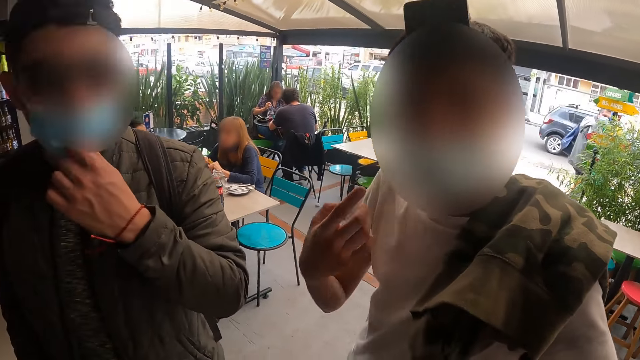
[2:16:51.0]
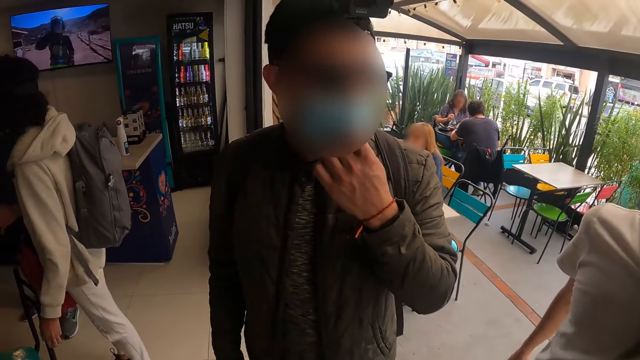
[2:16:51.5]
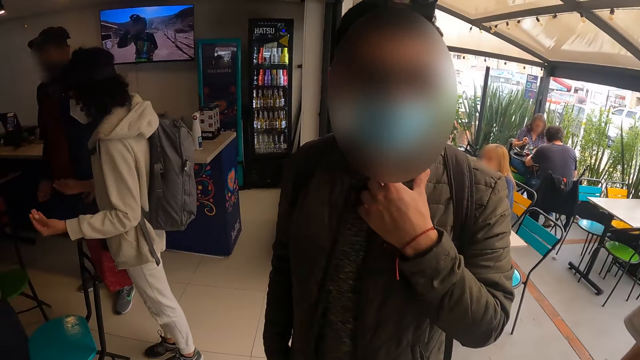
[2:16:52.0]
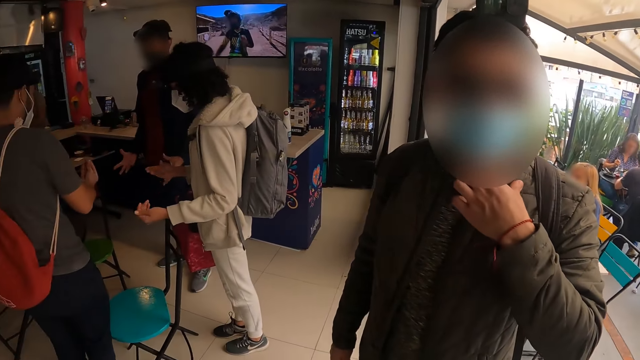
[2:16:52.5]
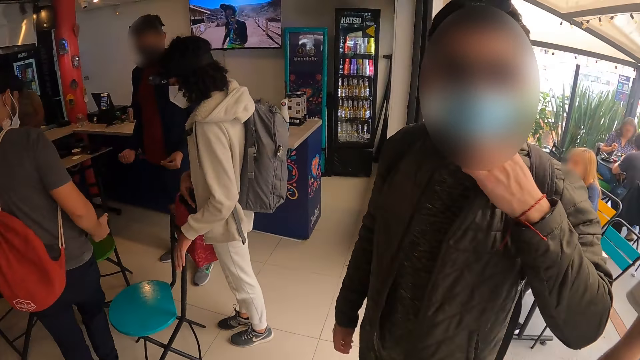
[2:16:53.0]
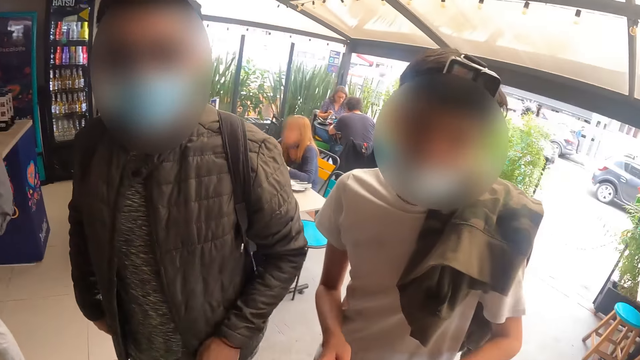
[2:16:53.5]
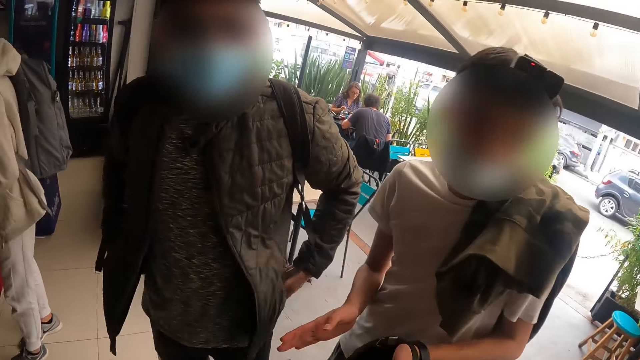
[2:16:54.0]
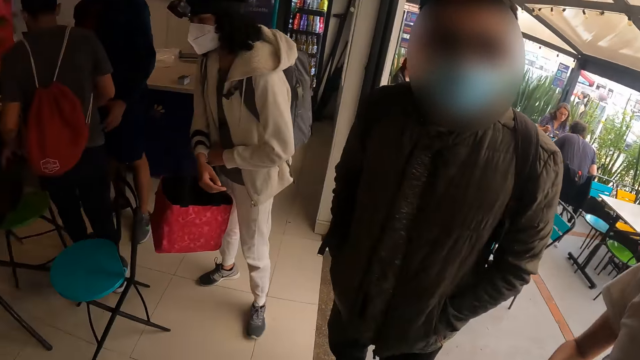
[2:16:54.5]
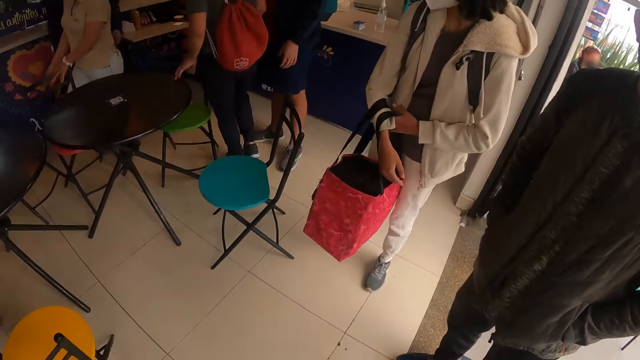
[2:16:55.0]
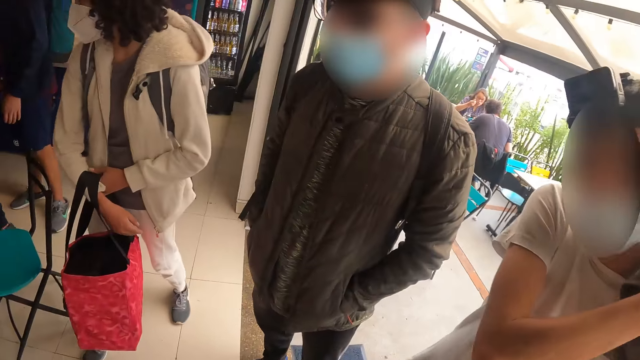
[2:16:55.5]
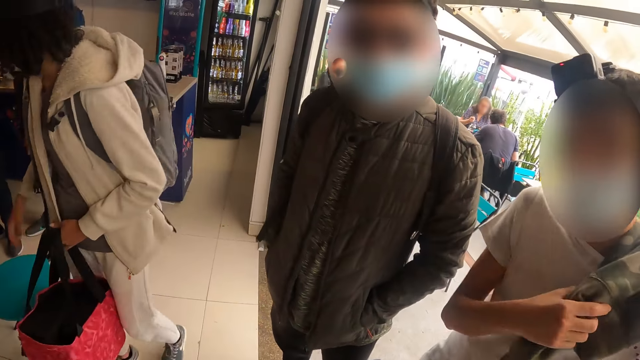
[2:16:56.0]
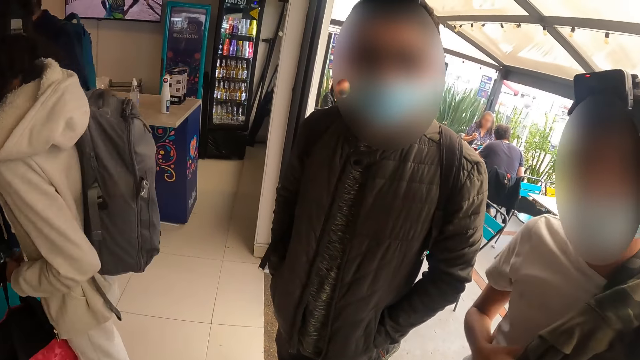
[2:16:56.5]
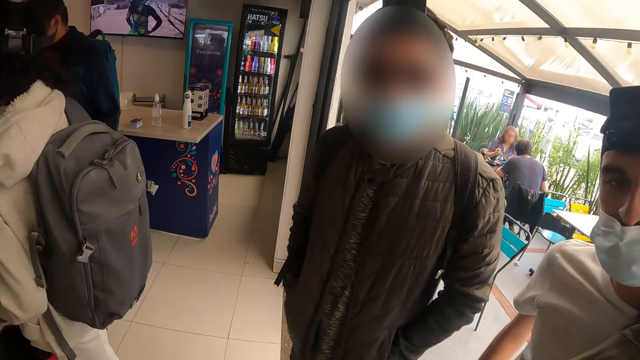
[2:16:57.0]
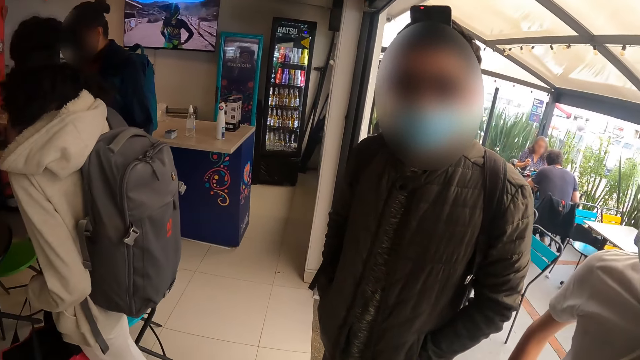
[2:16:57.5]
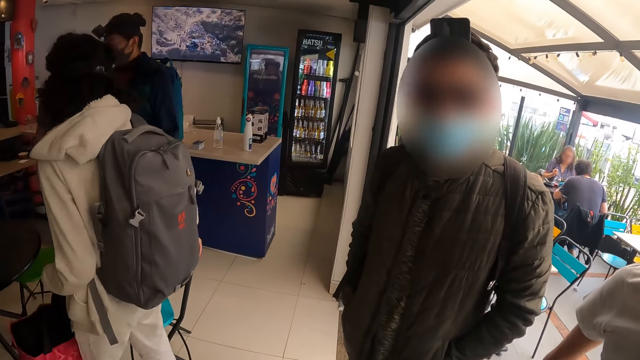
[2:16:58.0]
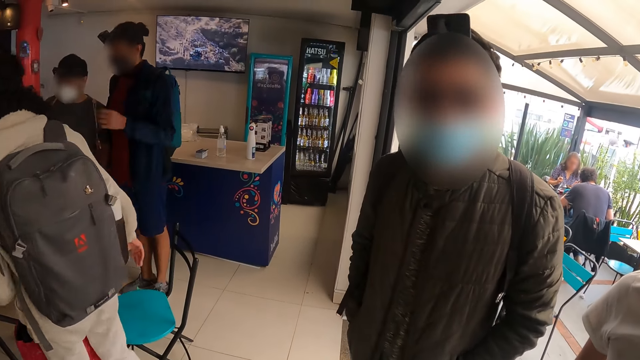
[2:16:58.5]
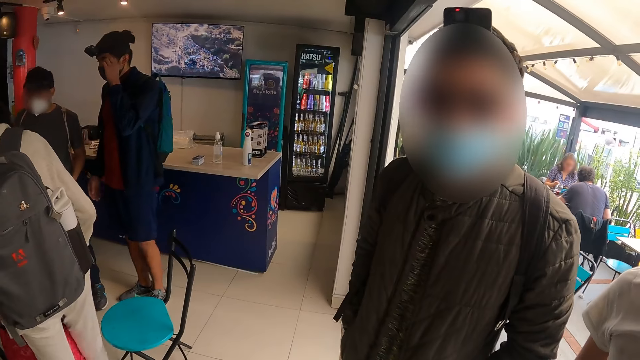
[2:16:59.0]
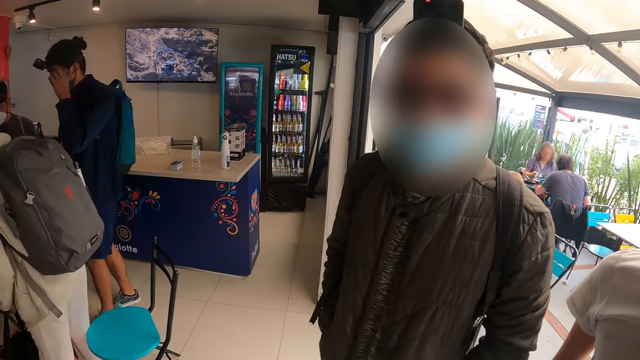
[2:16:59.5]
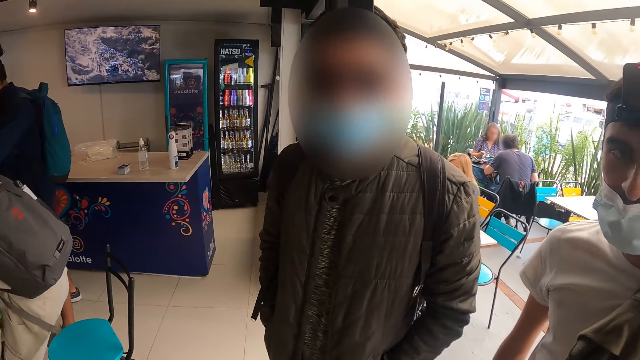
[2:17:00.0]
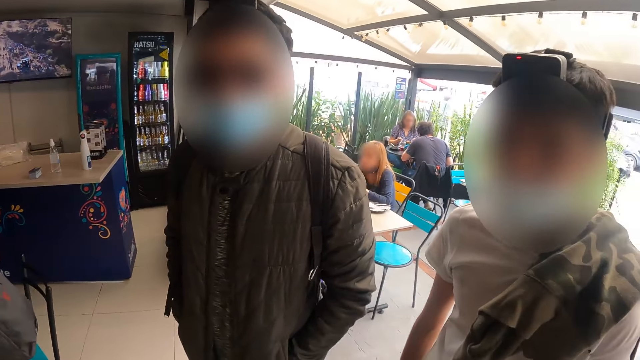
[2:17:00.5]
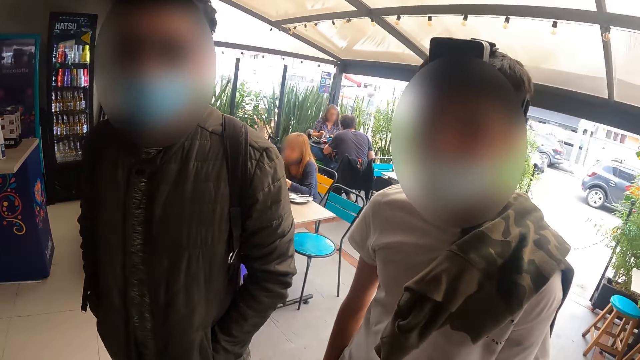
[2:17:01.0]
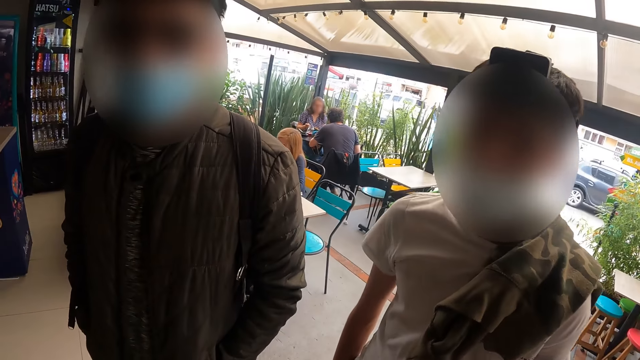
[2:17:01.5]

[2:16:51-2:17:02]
The woman exercises her hands. A man exercises his hands. Another man exercises his hands. The woman moves the chair with her right hand and sits on the chair.

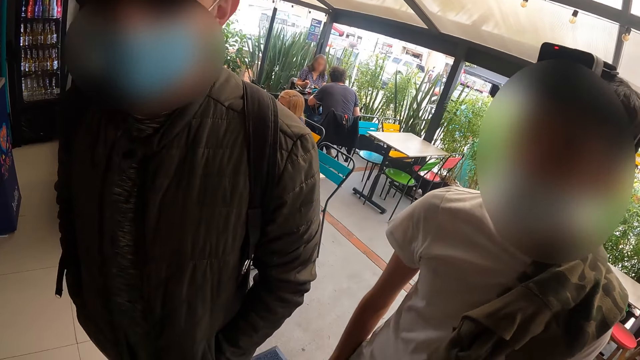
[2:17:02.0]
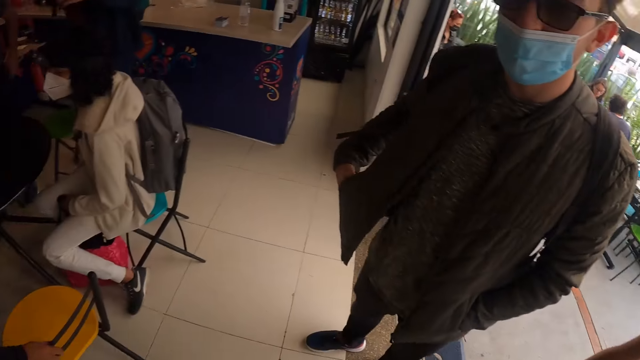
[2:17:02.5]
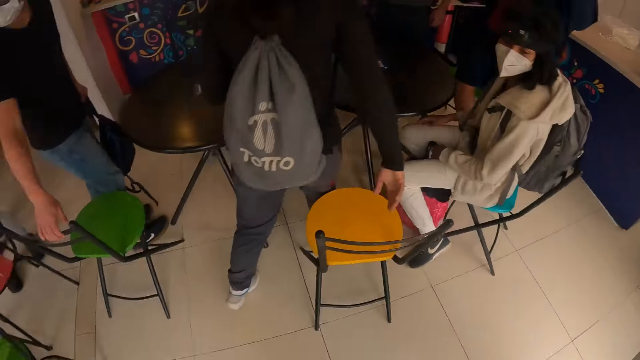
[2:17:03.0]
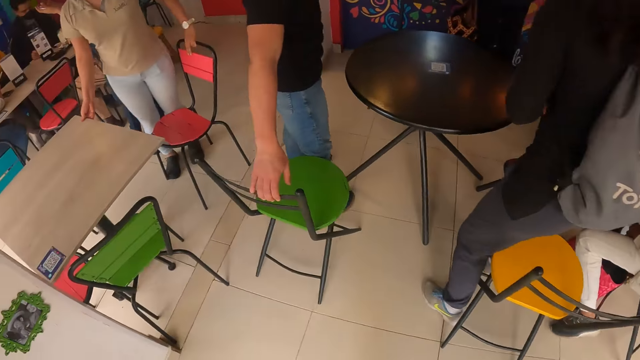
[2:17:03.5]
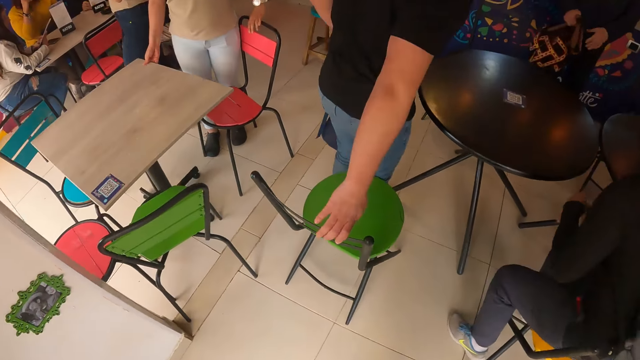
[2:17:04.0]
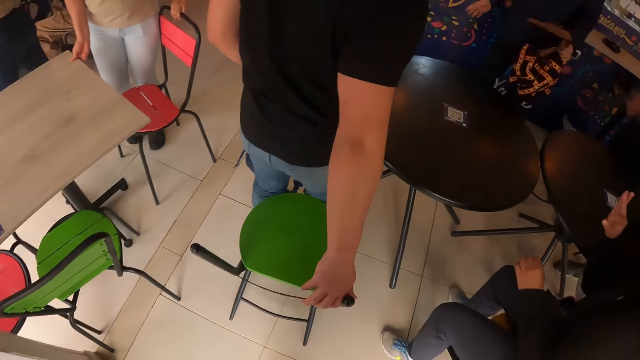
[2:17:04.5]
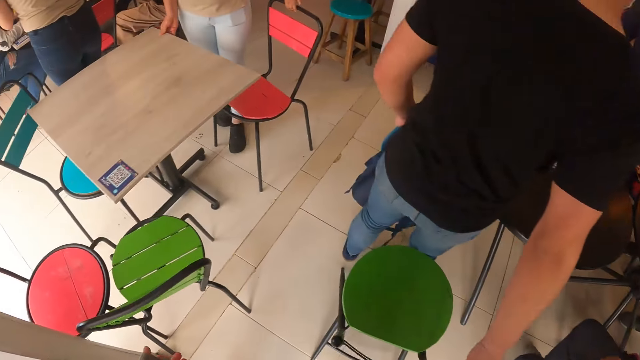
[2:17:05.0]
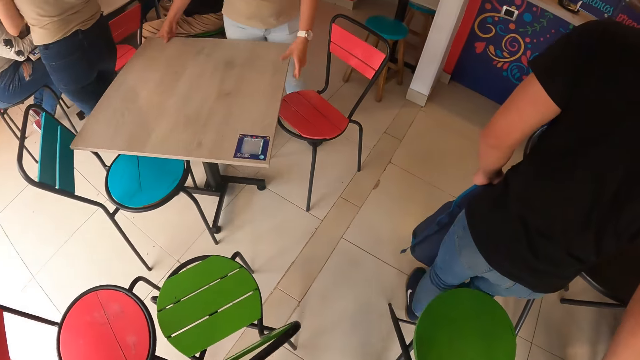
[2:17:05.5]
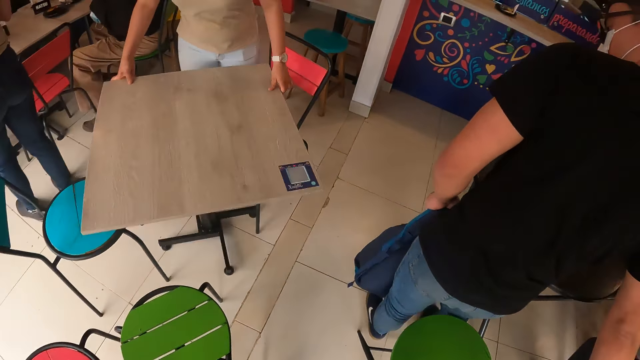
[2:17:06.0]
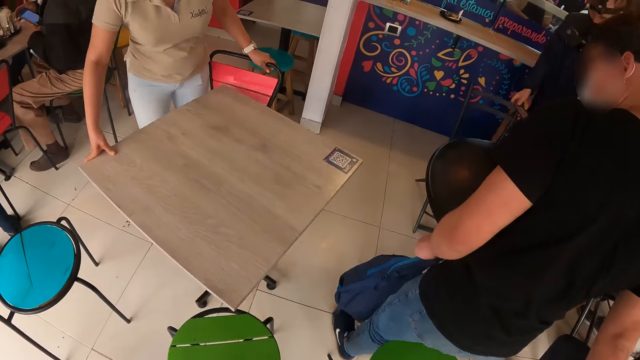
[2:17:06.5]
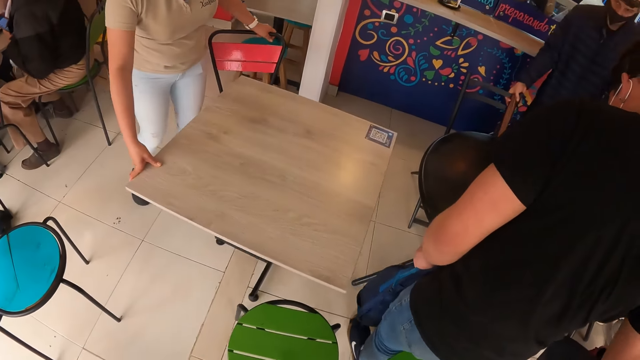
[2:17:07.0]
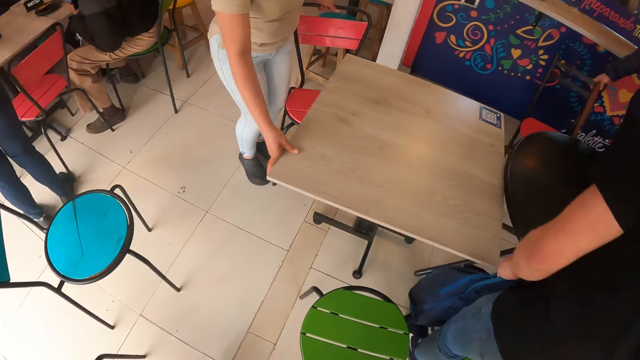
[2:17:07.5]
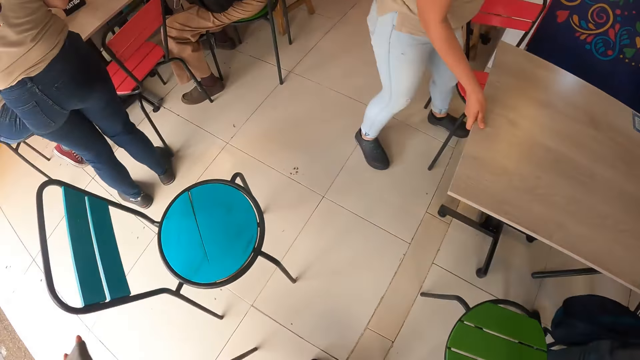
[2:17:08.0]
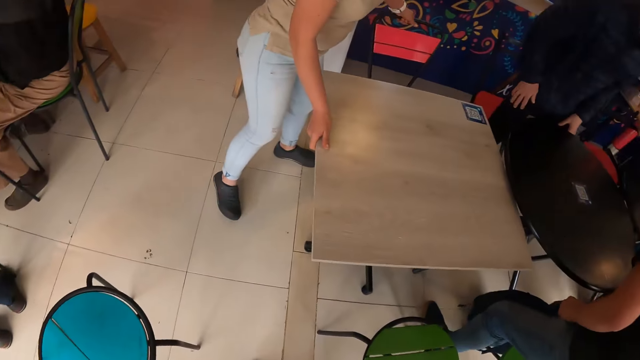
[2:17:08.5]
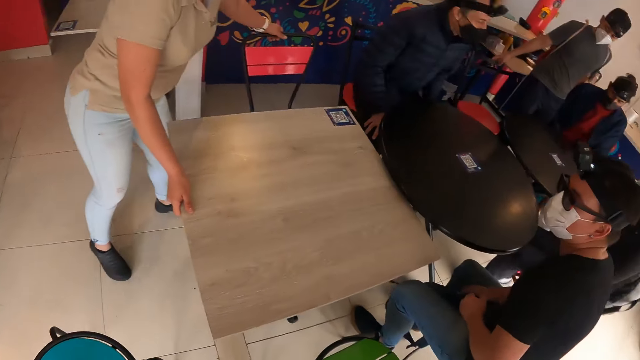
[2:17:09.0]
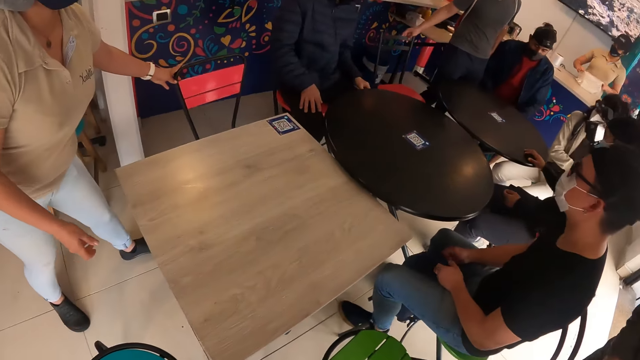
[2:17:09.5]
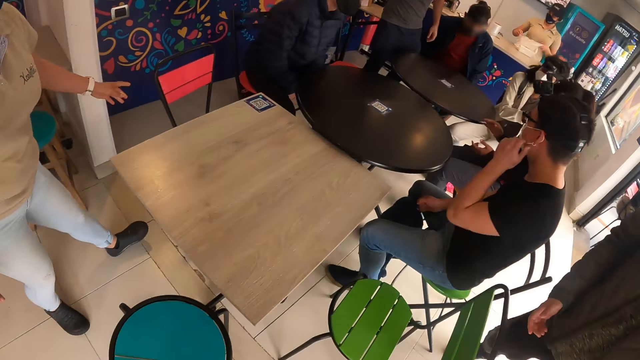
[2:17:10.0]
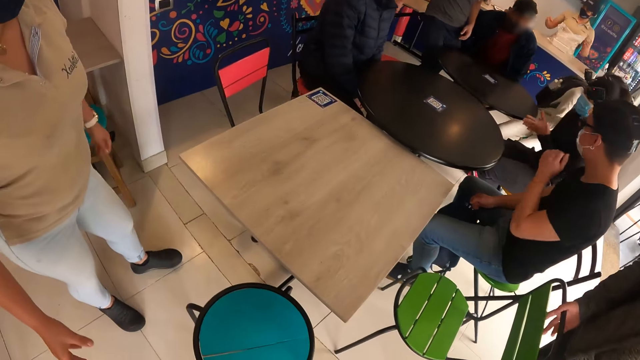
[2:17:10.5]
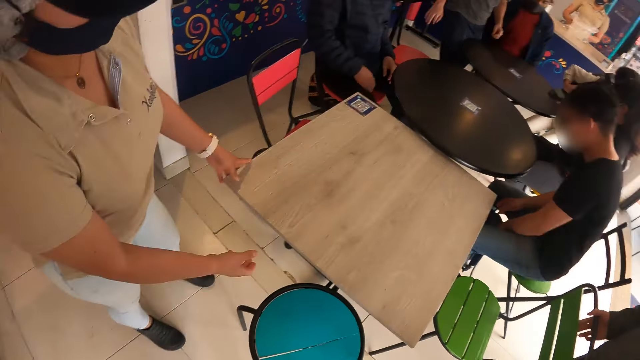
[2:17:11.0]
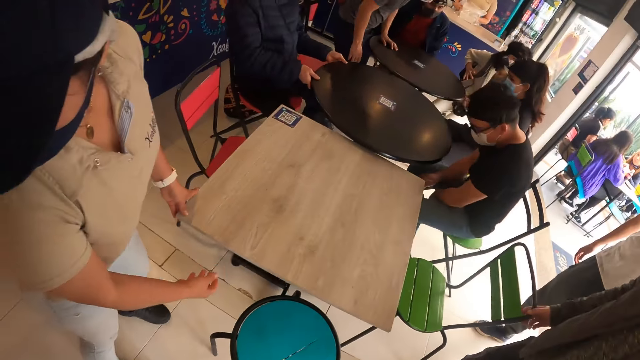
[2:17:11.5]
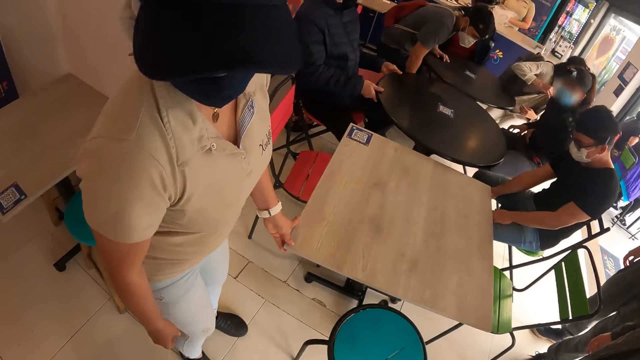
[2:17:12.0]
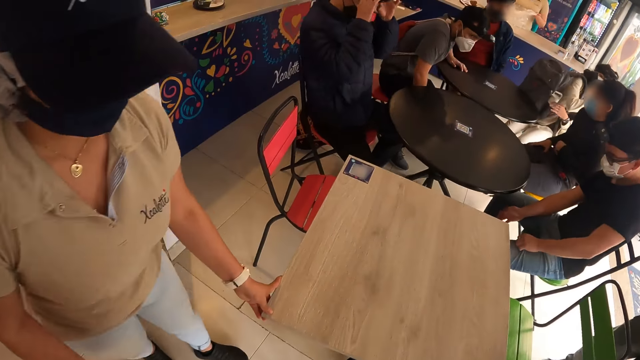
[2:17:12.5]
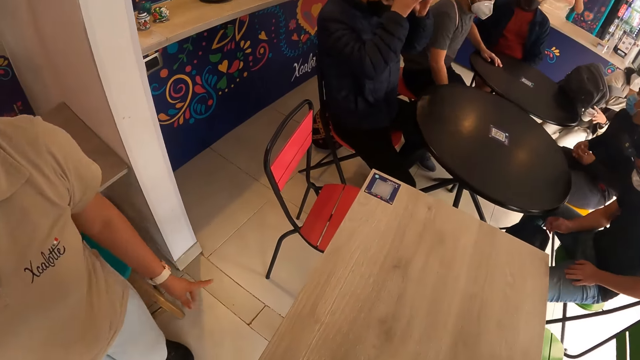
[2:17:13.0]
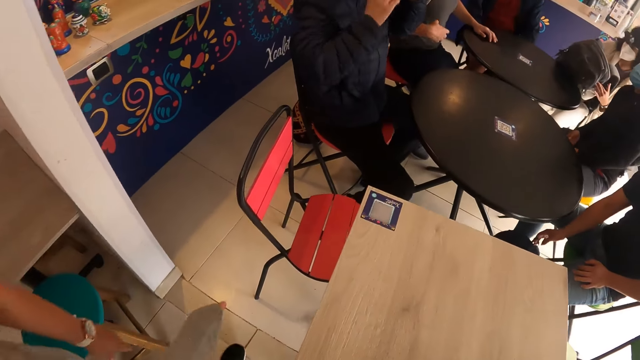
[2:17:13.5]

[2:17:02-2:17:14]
The camera wearer looks at a man. A woman holds a chair with her right hand. A second man moves a chair with his right hand. A waitress moves a table with her right hand. The woman sits on the chair. The waitress moves a chair with her left hand. A third man moves his bag from his right hand to his left hand. The camera wearer walks in the restaurant. The waitress moves the table with her hands. She moves the chair with her left hand and moves the table with her right hand. The third man moves a chair with his right hand. The second man sits on the chair. The third man sits on the chair. The camera wearer pushes the chair. The waitress adjusts the table with her hands.
